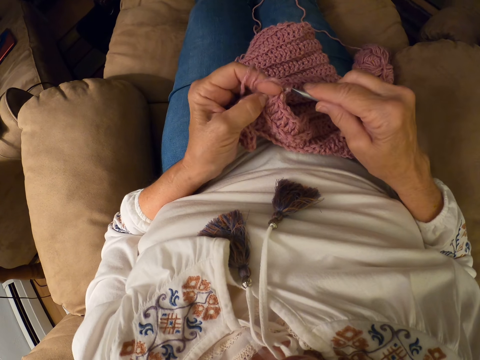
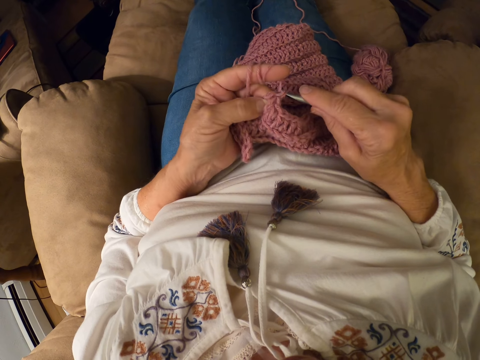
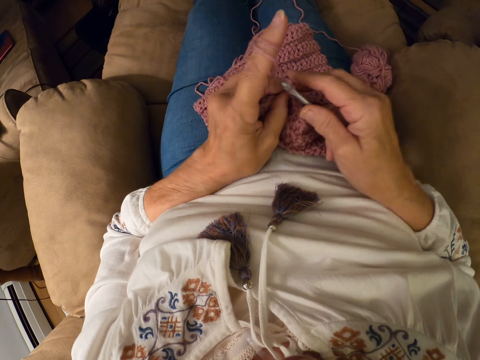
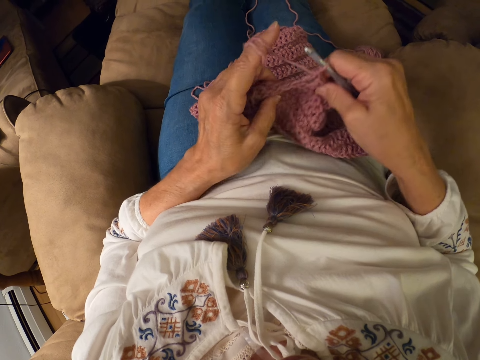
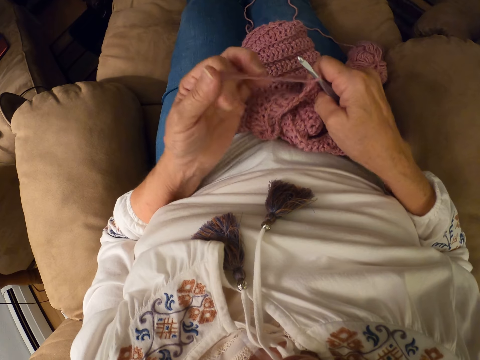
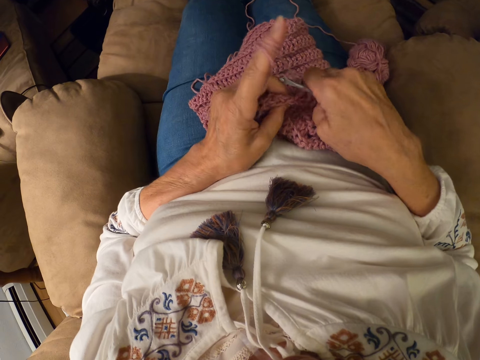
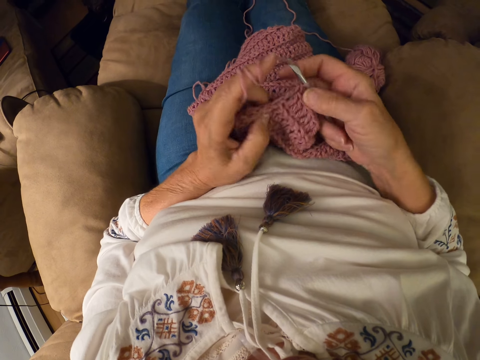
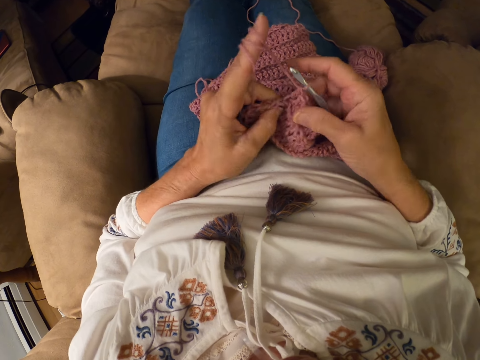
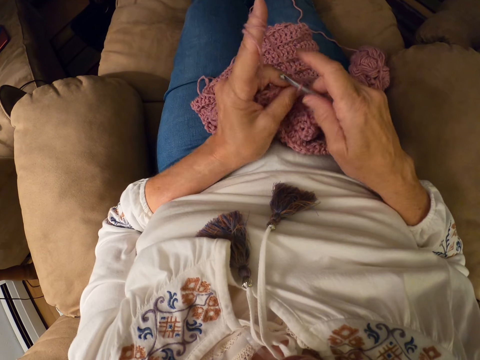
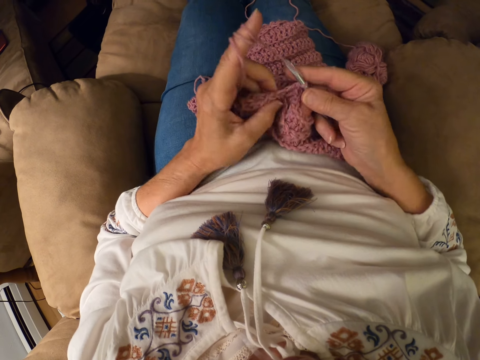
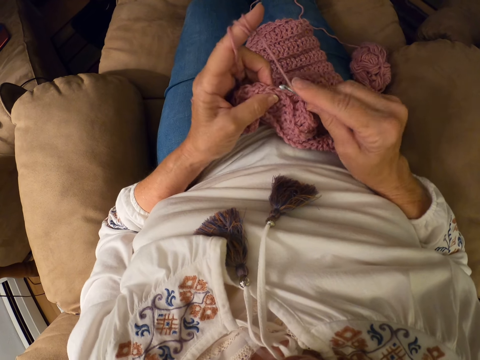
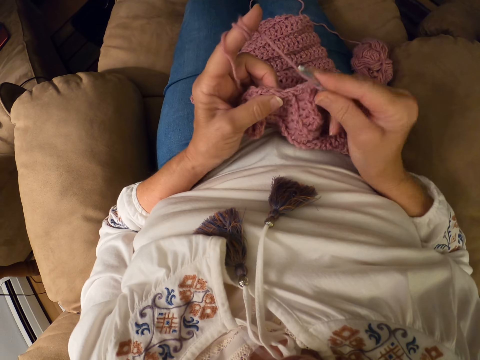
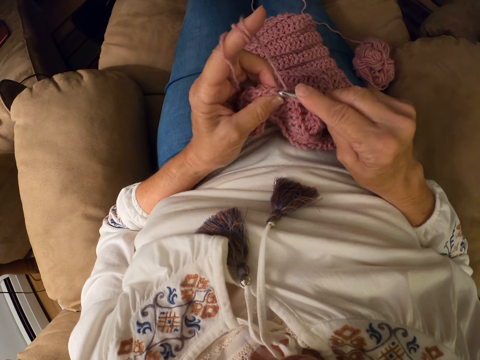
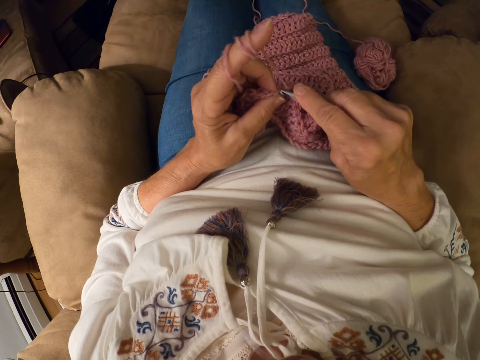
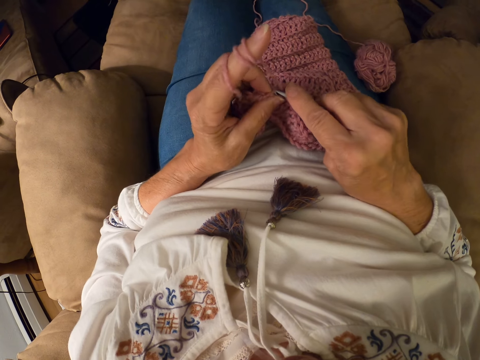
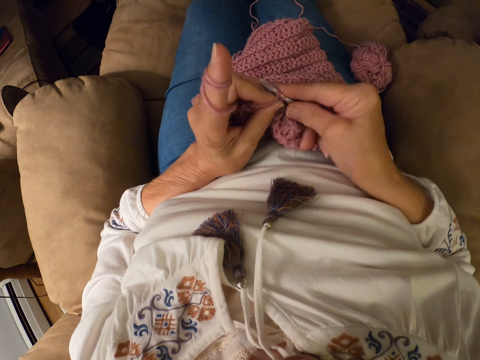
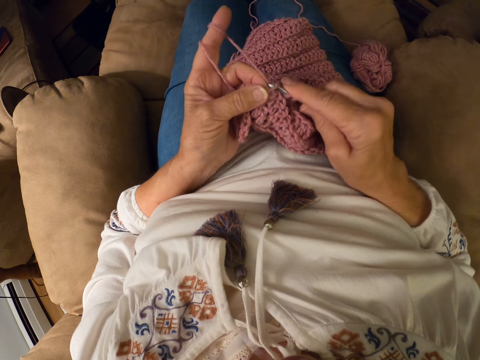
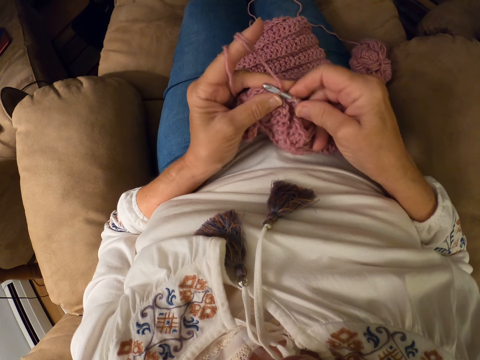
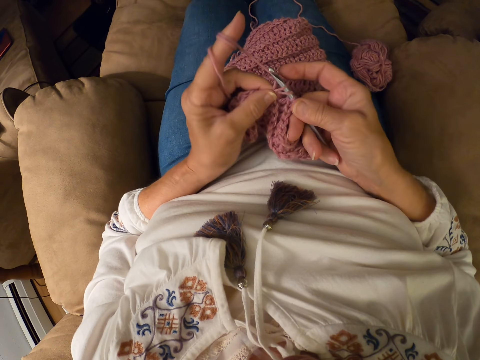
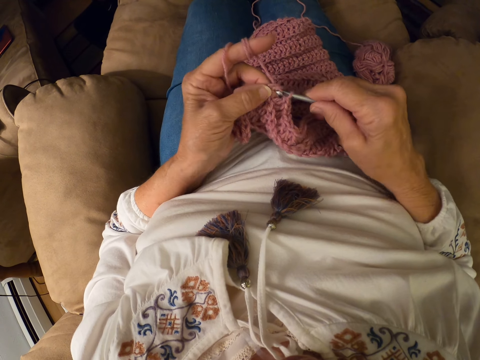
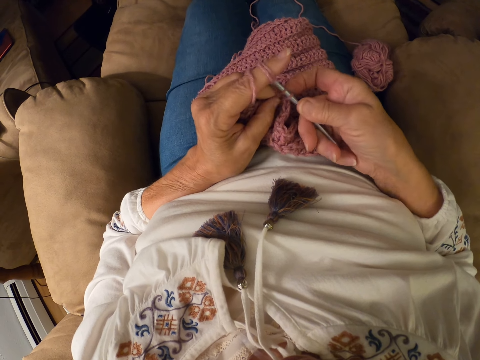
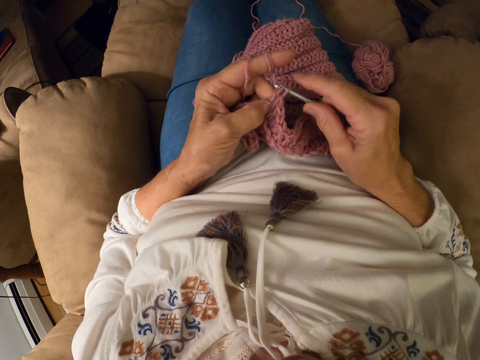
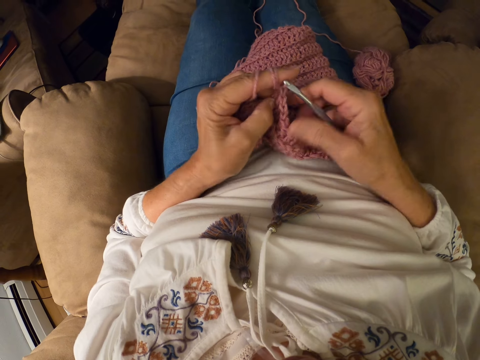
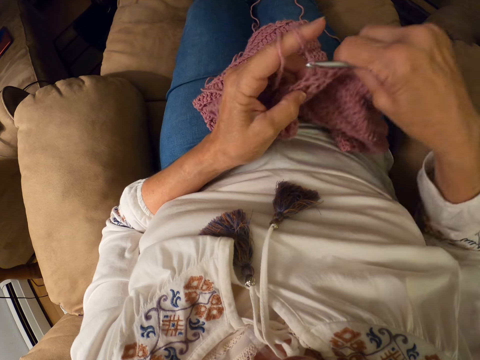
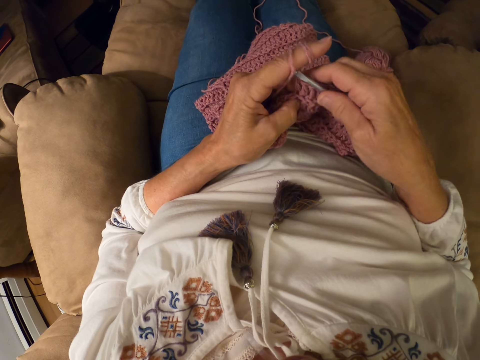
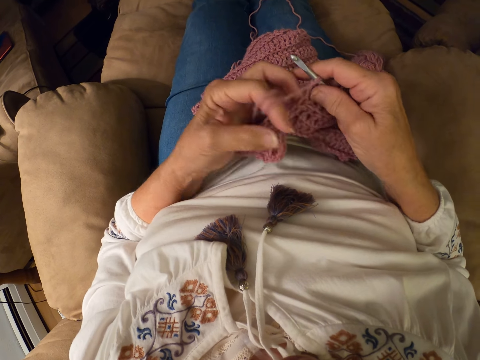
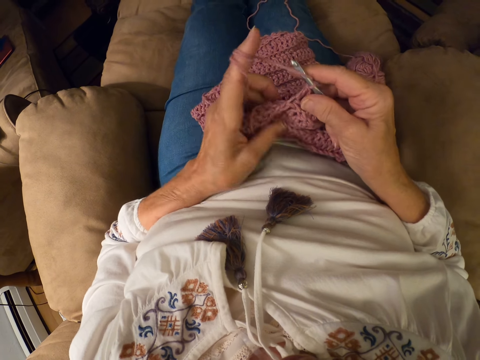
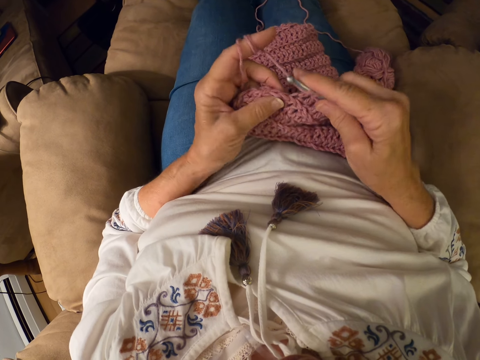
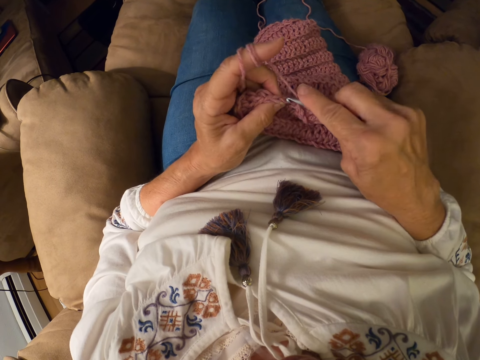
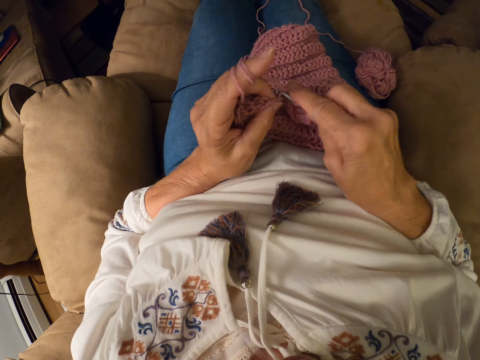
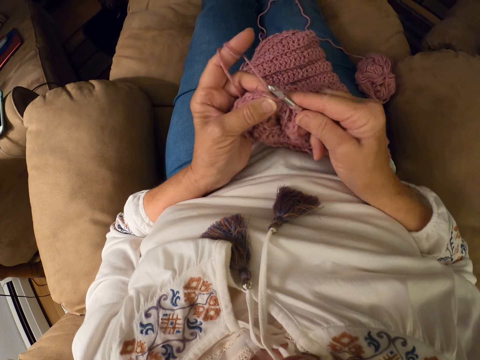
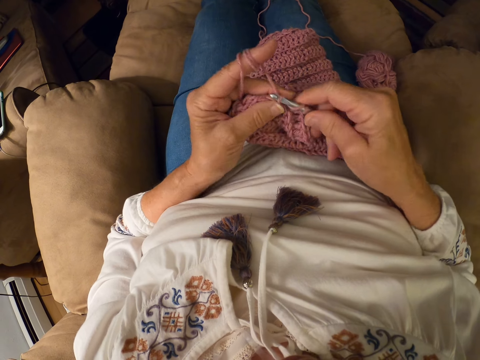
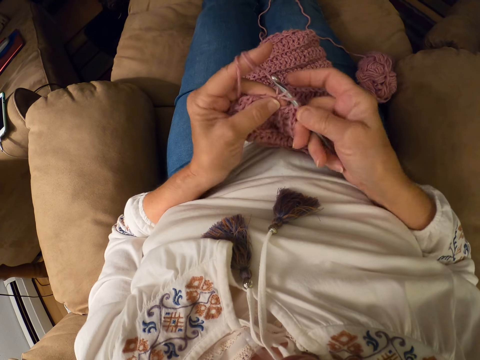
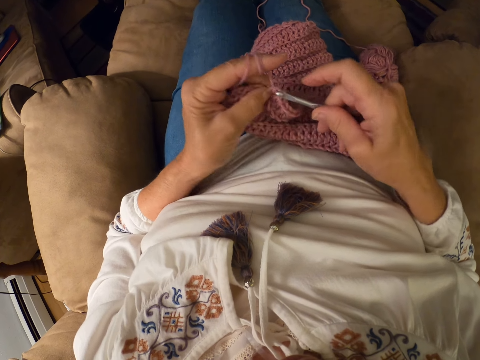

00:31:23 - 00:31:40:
The camera wearer rolls the yarn on her finger. She crochets the garment with the yarn and the hook. She pulls the yarn. She crochets the garment with the yarn and the hook.

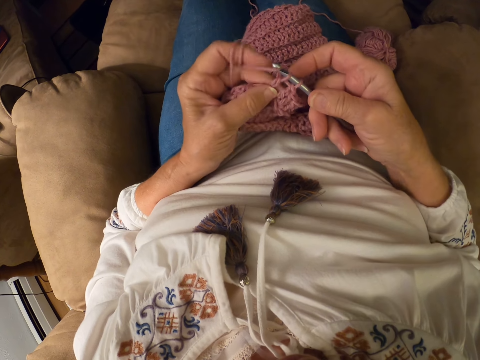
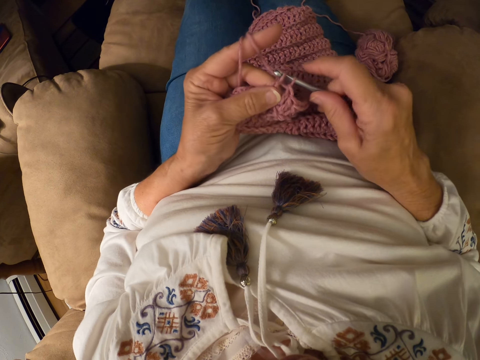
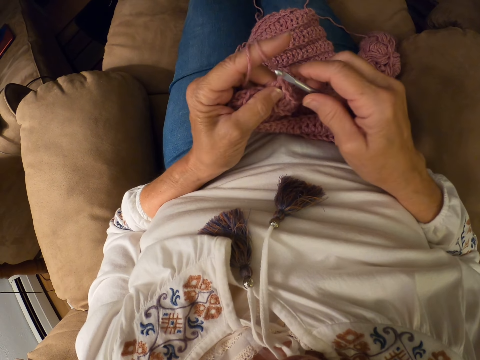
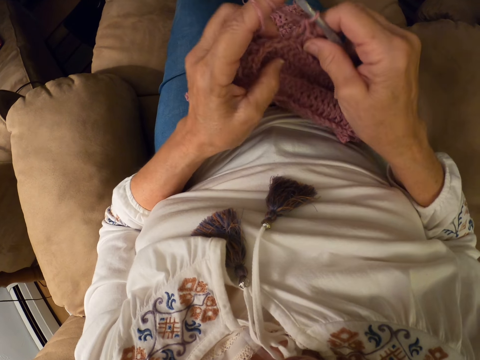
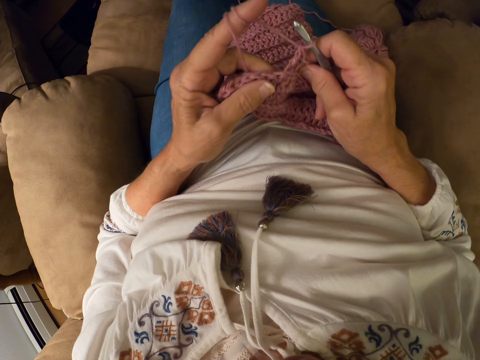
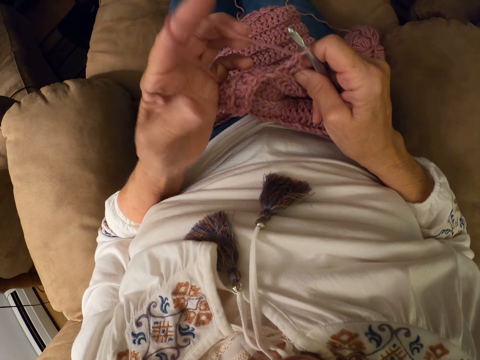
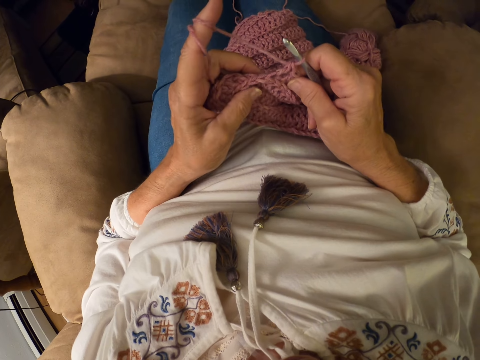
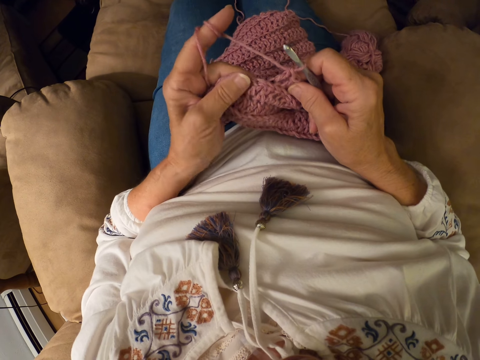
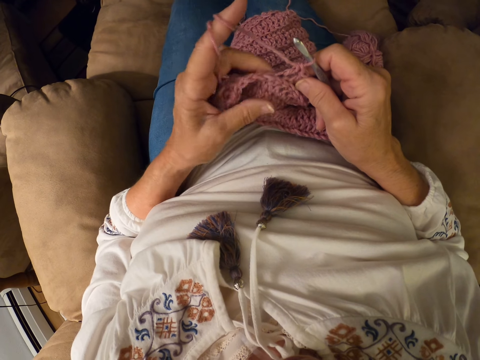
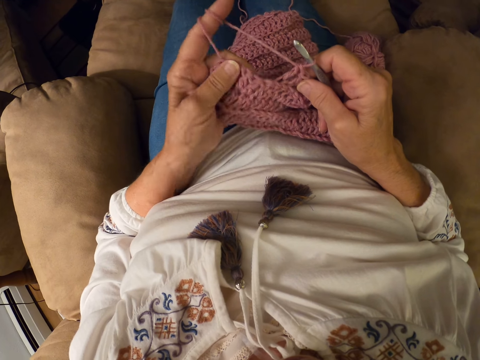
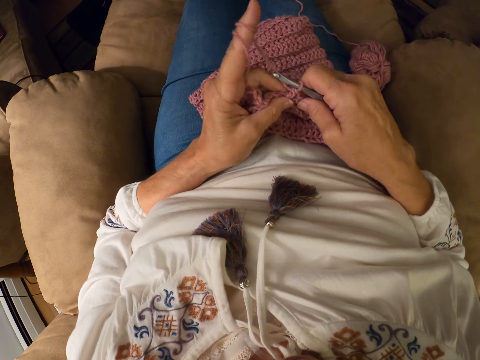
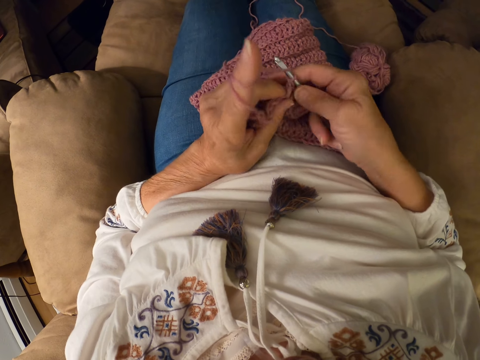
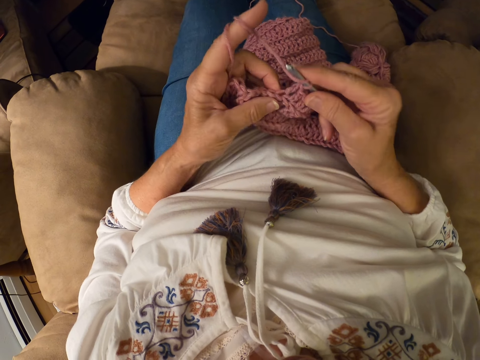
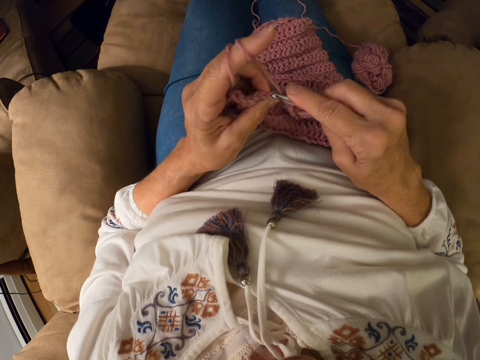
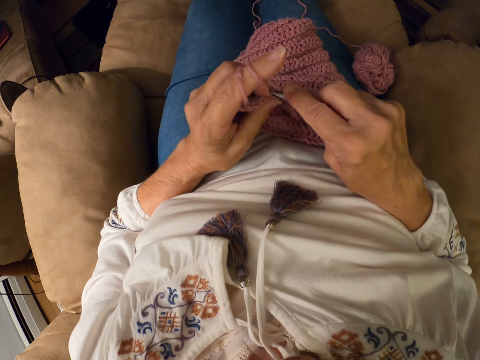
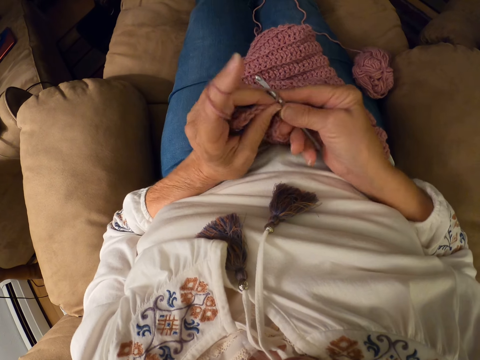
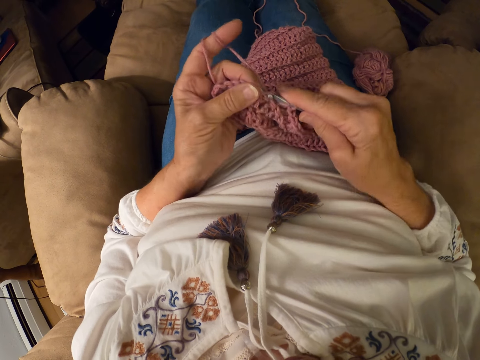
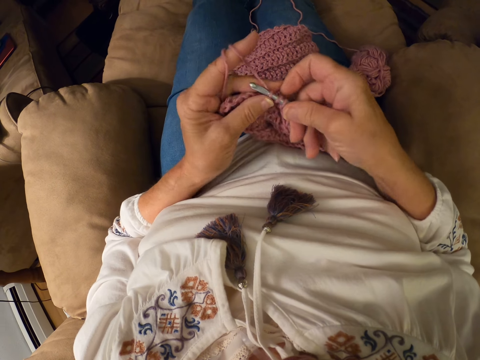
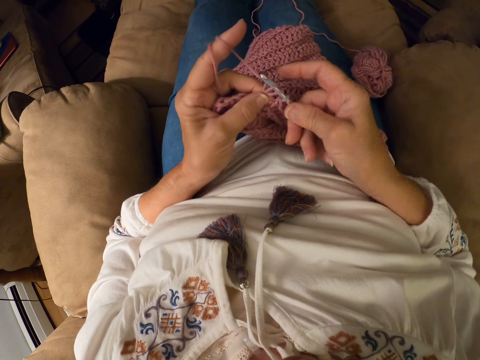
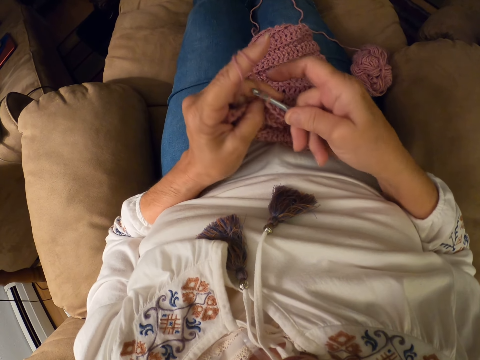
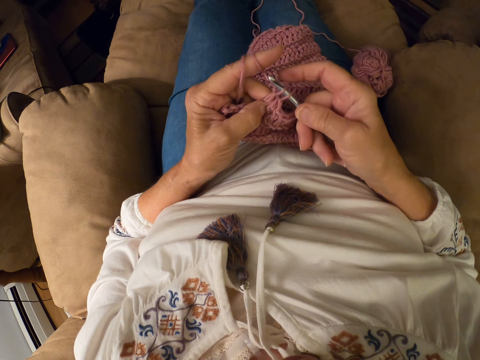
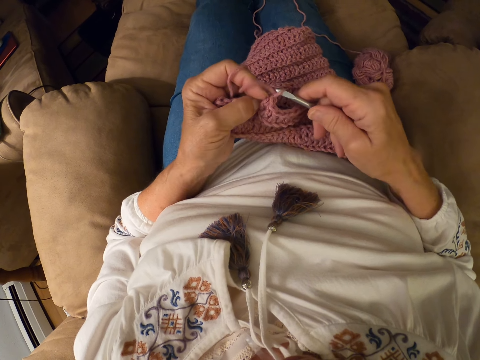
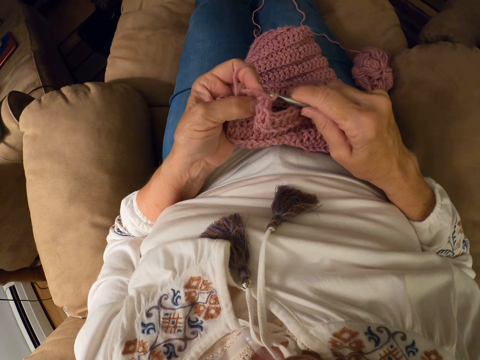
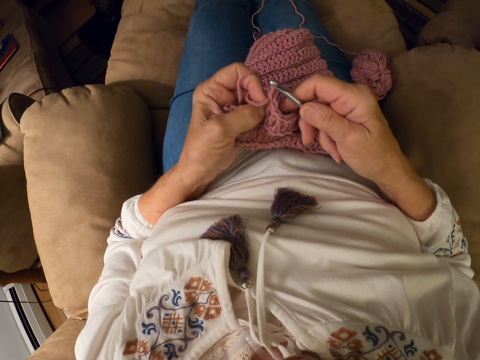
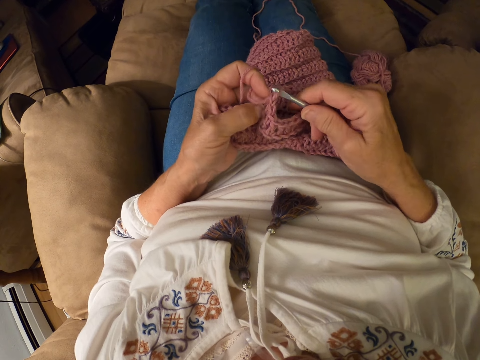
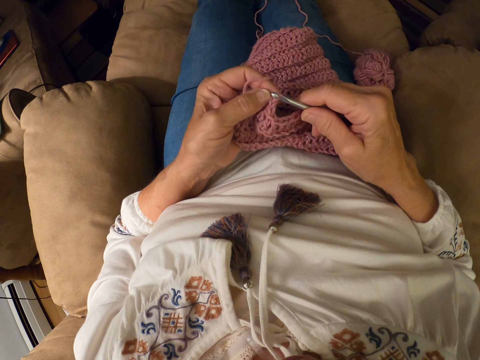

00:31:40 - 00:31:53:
The camera wearer pulls the yarn. They knit.
